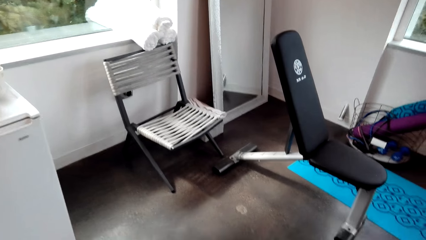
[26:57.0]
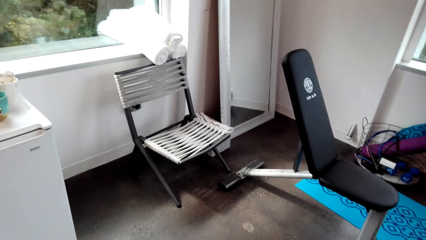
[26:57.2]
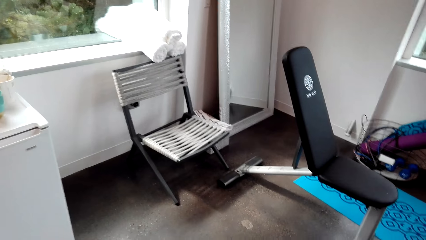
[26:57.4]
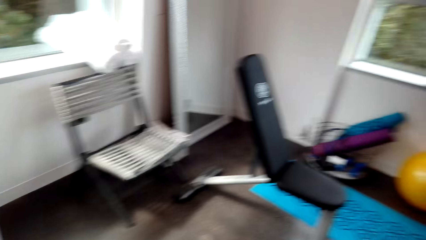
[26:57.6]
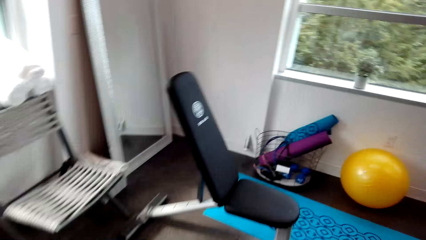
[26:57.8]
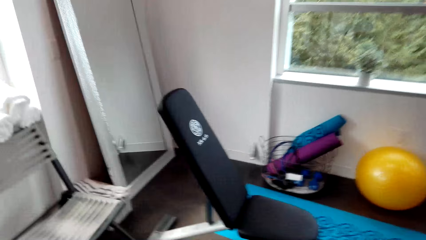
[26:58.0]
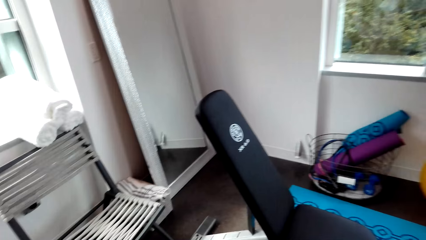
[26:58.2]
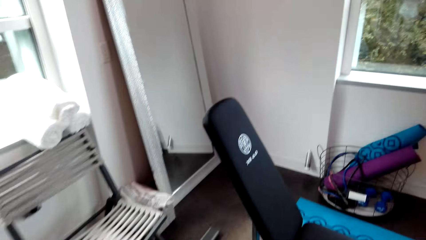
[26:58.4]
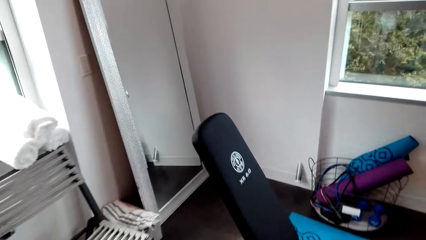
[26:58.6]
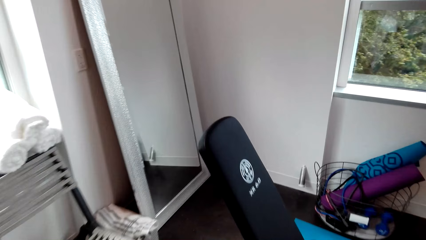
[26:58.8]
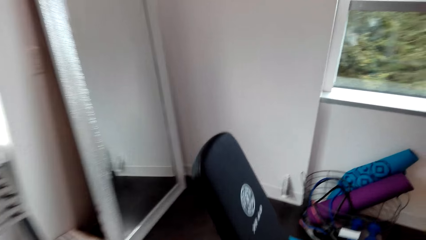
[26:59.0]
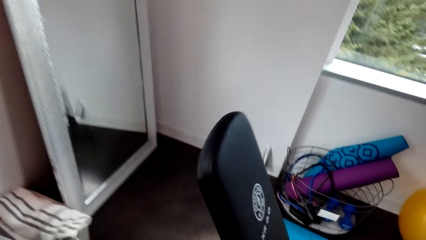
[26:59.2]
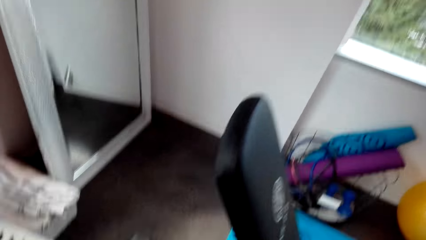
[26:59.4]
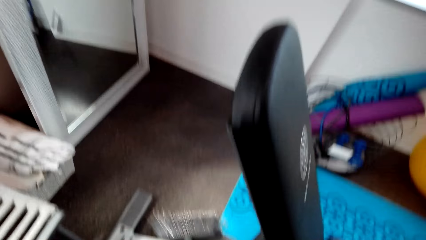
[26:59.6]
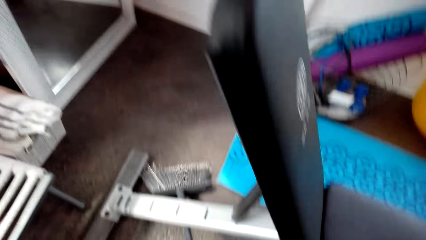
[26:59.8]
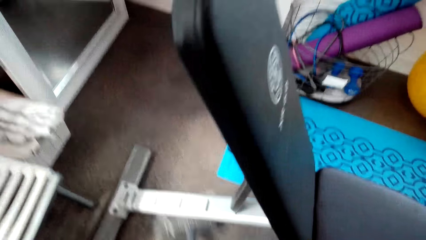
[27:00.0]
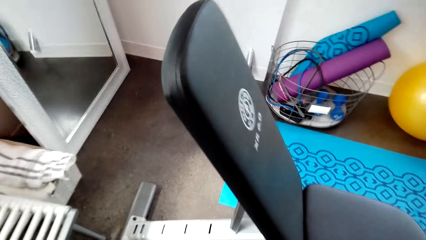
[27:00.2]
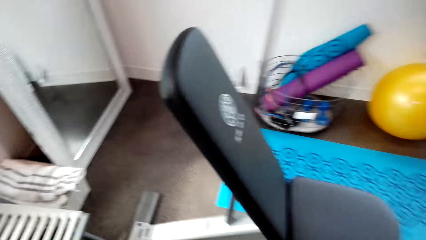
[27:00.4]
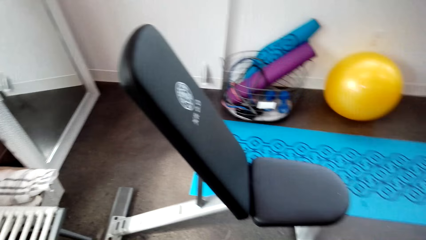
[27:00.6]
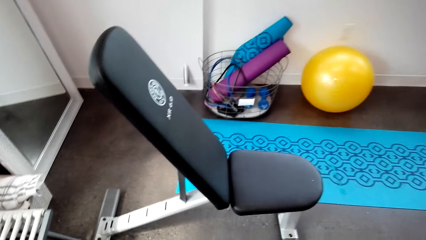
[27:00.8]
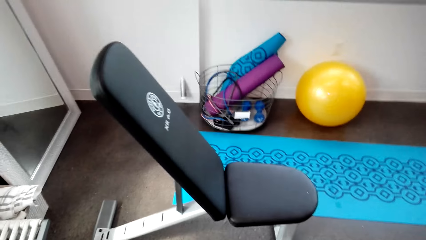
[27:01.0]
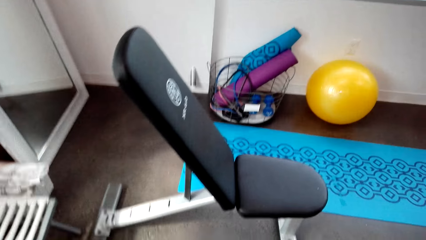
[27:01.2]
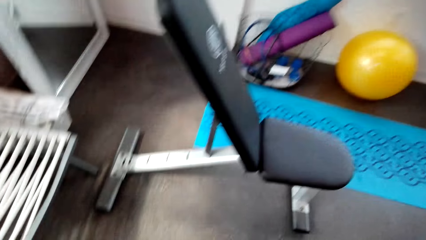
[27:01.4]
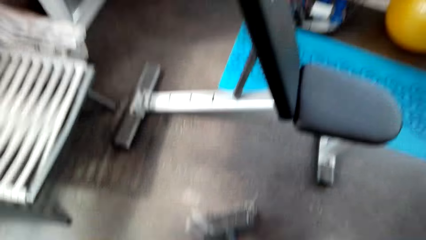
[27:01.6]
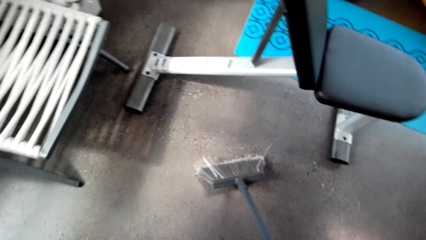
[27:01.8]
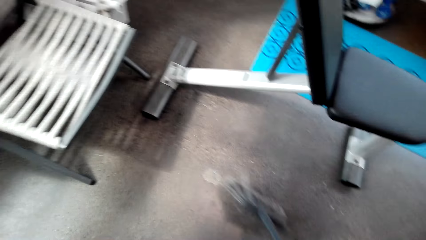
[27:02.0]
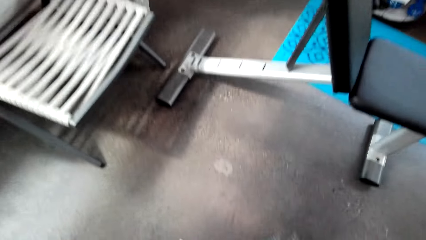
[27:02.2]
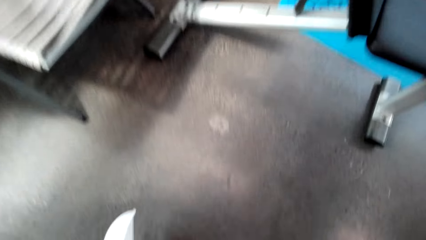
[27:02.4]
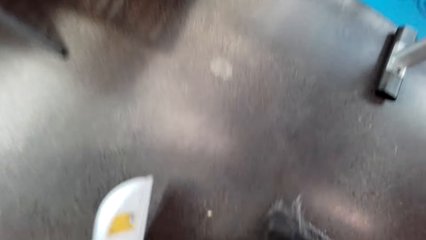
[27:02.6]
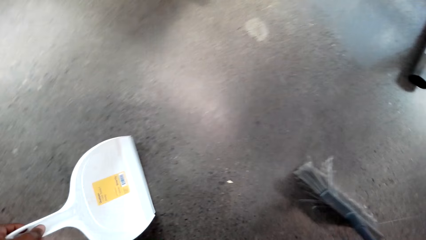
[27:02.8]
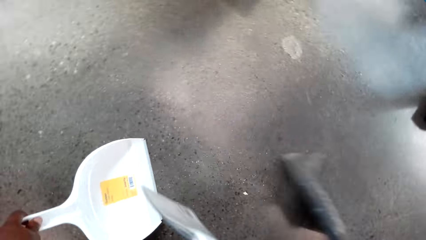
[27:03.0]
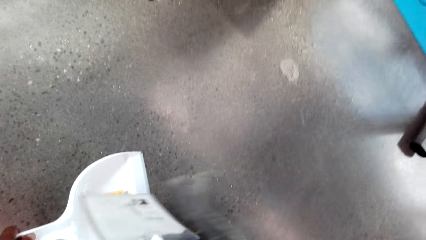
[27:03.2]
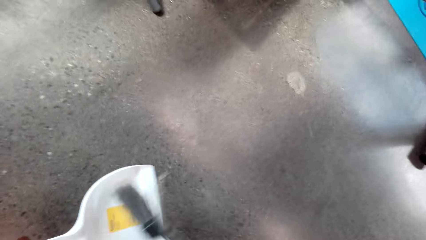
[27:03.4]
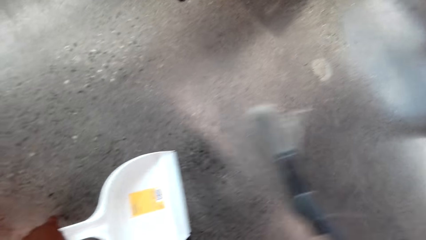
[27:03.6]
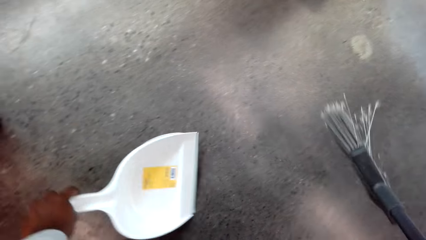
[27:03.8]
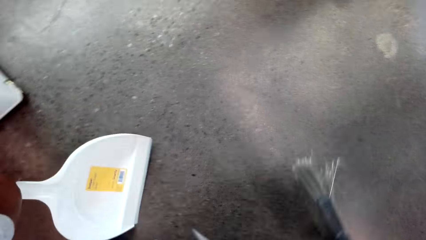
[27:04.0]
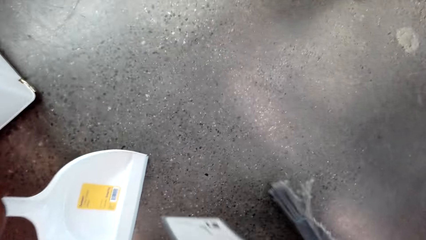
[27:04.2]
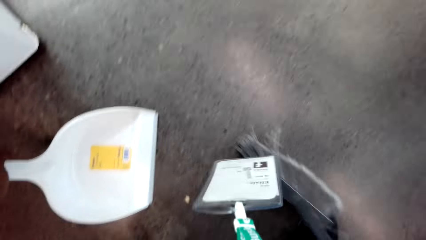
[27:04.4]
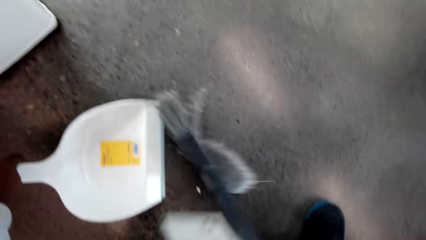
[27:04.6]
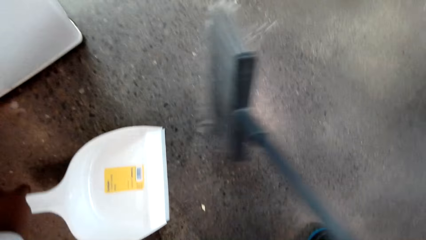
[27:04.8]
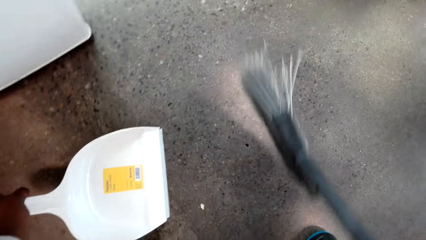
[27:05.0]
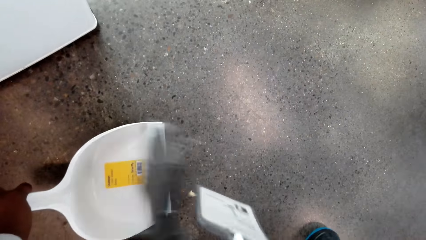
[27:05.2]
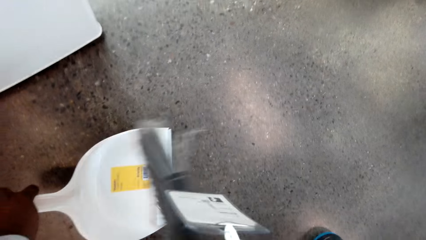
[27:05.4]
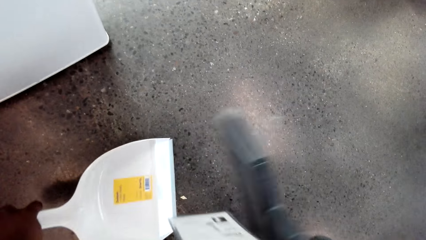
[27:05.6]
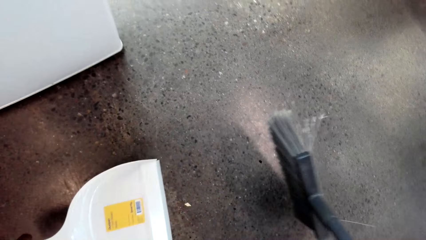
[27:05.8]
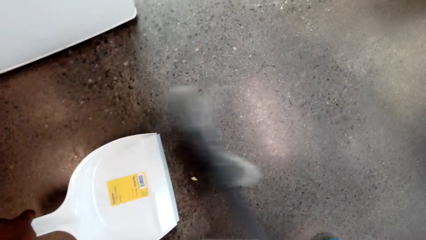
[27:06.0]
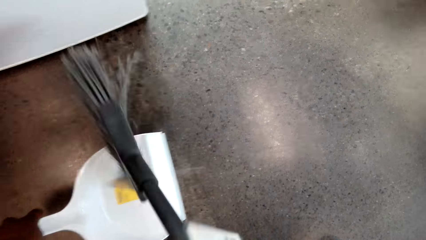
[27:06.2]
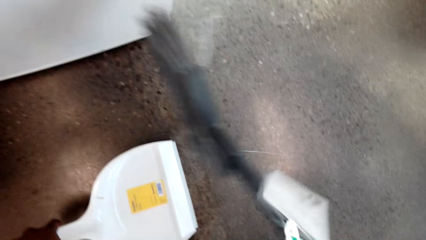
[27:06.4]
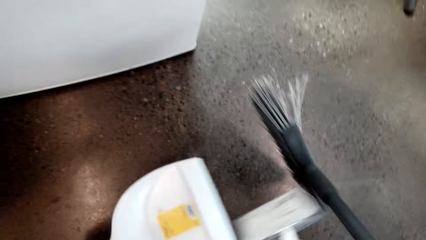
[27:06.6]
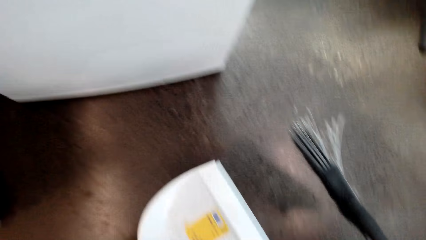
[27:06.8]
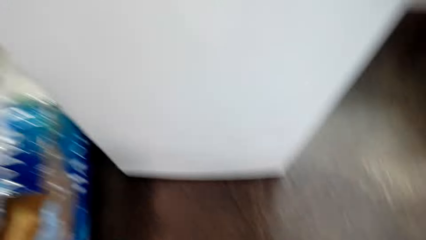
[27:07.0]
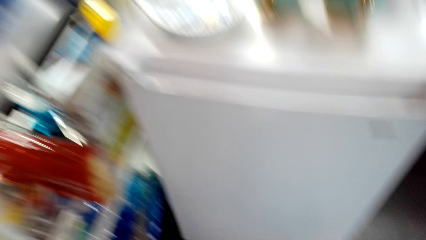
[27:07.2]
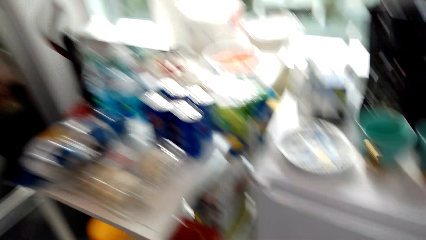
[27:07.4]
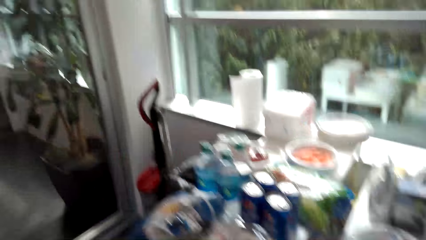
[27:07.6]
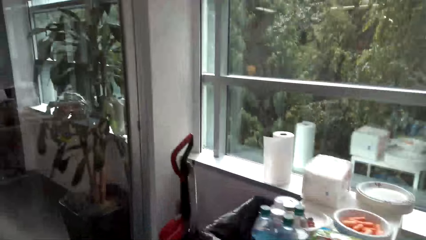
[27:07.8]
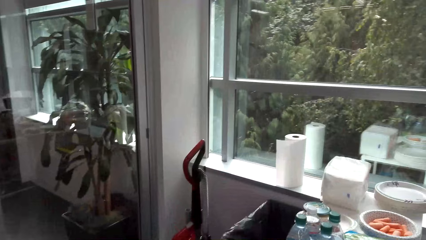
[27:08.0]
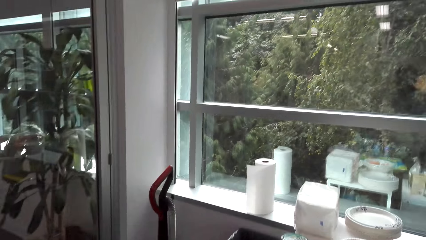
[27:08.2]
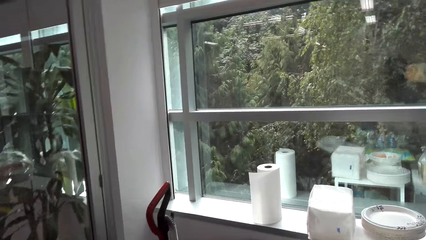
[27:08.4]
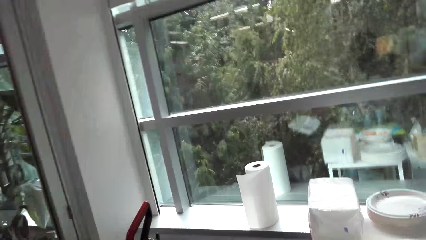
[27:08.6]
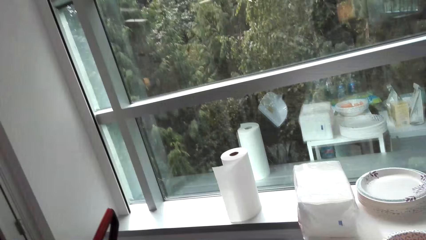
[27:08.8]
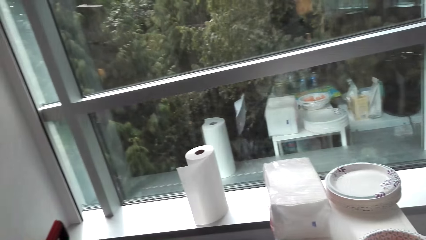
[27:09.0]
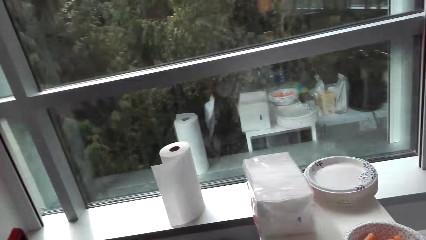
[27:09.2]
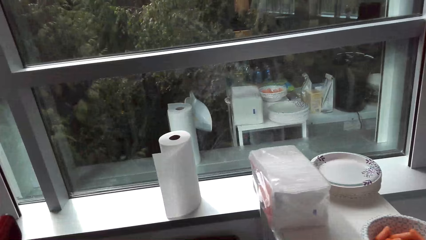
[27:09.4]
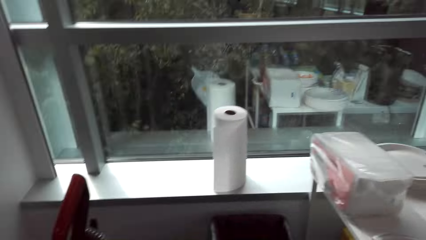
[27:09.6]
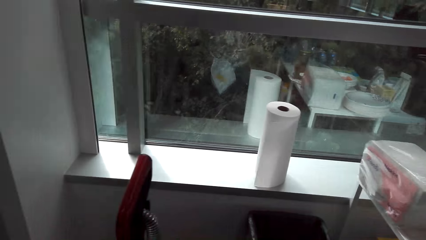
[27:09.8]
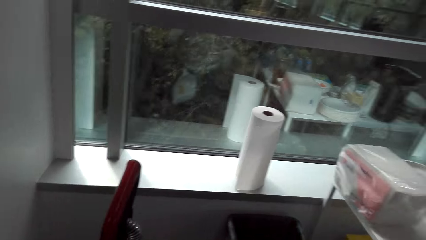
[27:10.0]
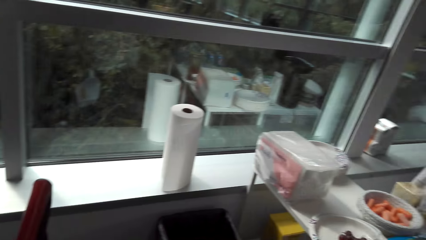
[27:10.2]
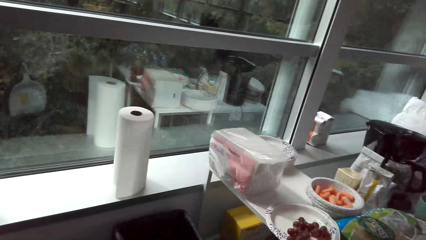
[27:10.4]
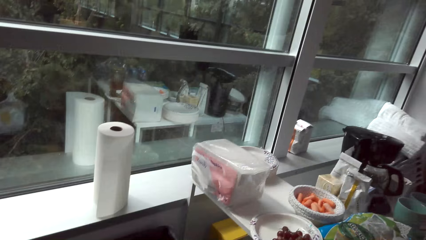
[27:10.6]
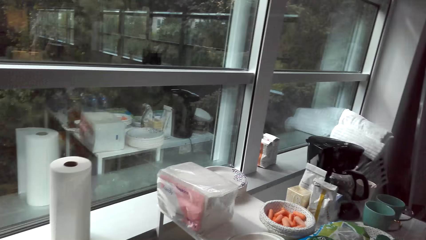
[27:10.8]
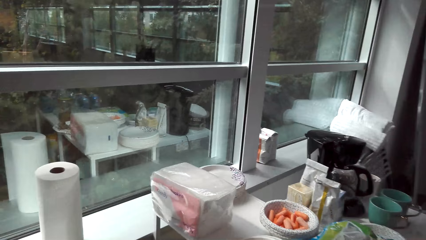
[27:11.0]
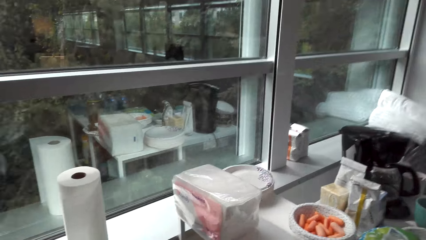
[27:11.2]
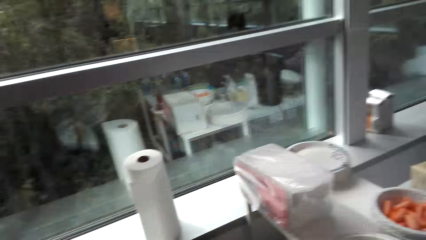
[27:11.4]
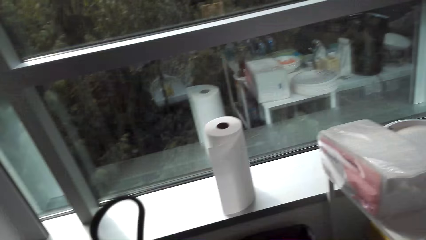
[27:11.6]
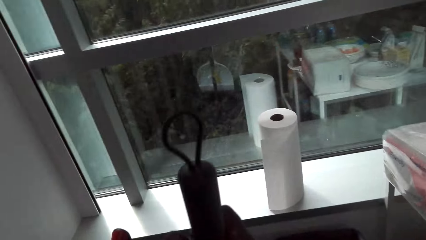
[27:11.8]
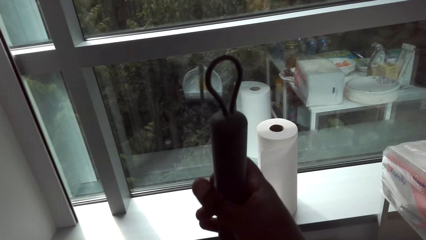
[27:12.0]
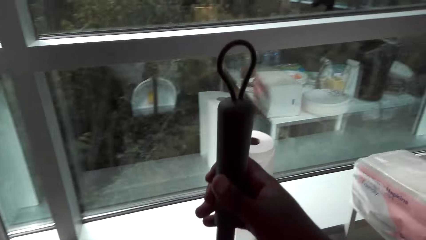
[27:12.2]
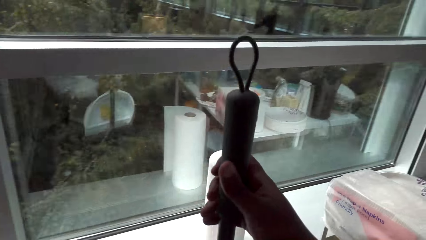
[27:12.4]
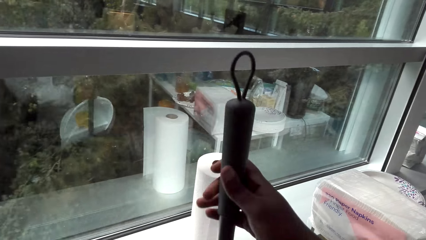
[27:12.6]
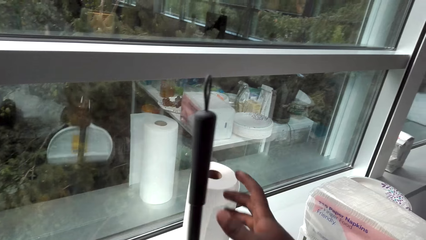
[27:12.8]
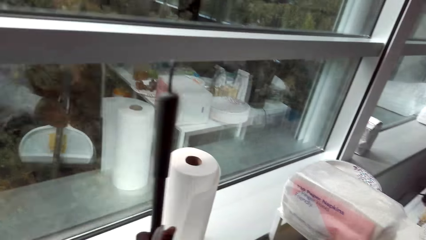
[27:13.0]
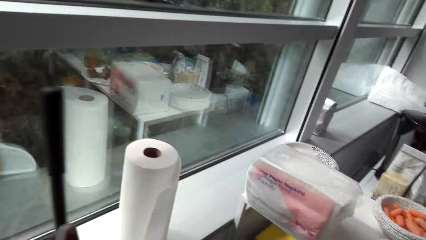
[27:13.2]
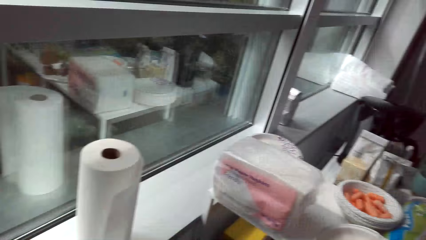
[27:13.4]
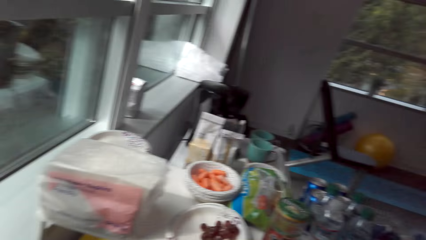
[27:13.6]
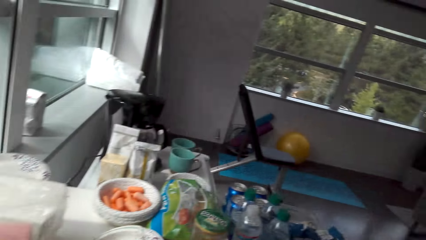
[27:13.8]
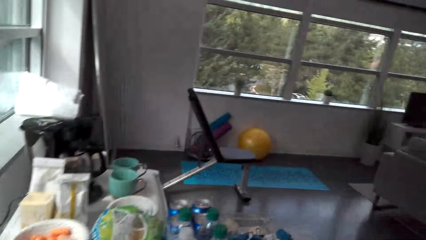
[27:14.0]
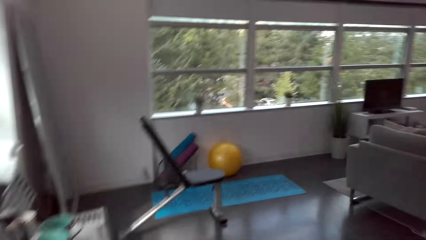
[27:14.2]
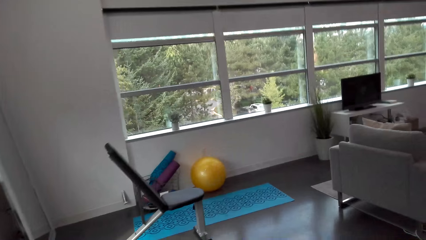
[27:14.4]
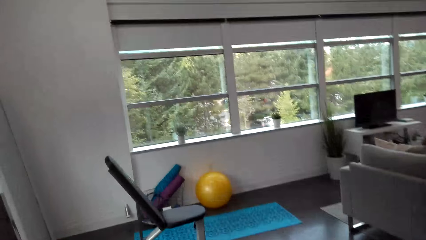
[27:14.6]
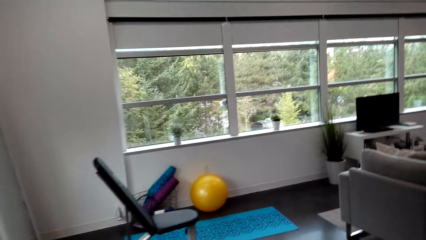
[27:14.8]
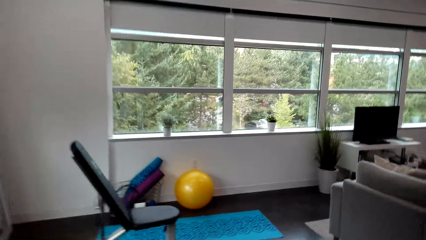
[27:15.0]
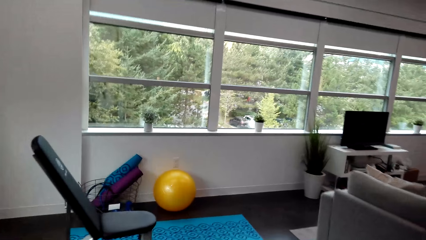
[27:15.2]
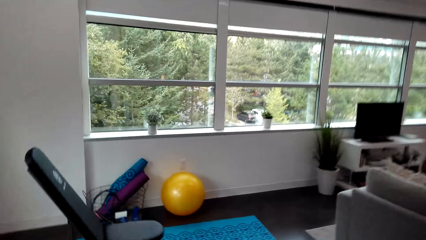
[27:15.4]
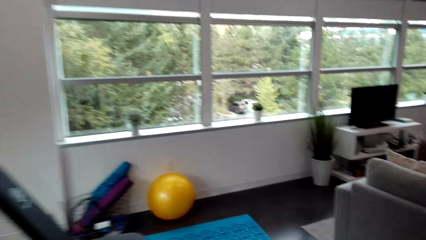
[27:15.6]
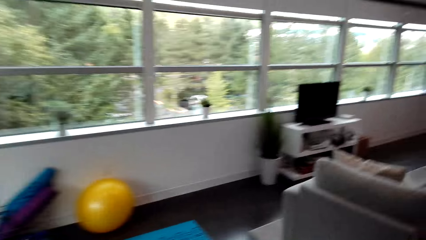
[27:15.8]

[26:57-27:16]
The camera wearer sweeps the floor. They sweep the dirt into the dust pan. They walk around the room. They put back the hand broom and dust pan on the wall. They walk around the room.
